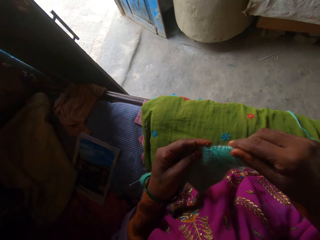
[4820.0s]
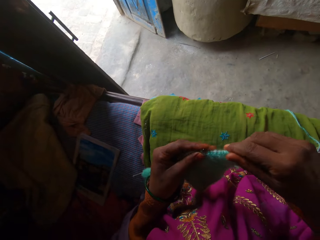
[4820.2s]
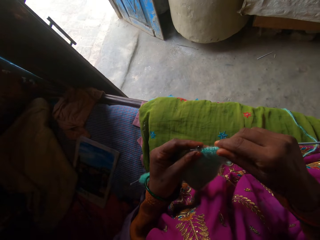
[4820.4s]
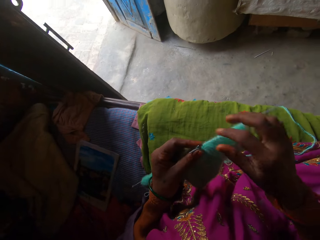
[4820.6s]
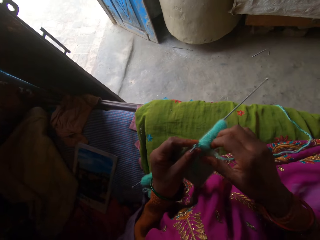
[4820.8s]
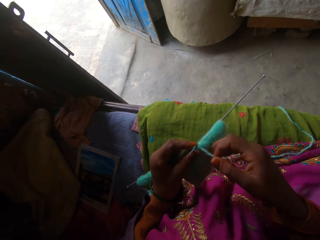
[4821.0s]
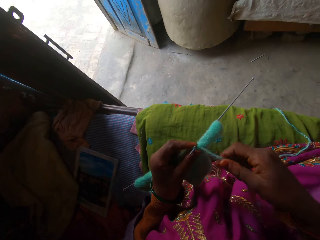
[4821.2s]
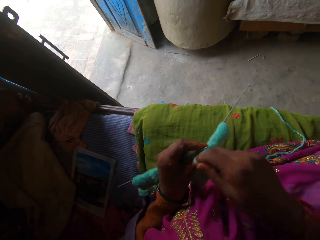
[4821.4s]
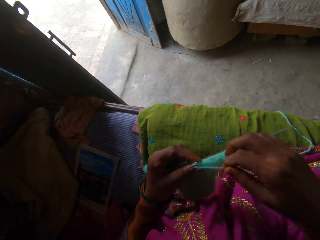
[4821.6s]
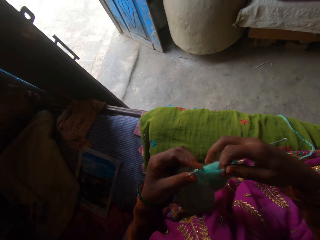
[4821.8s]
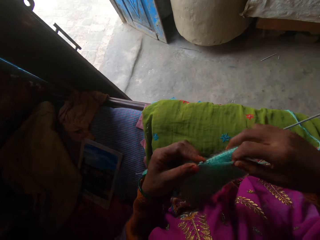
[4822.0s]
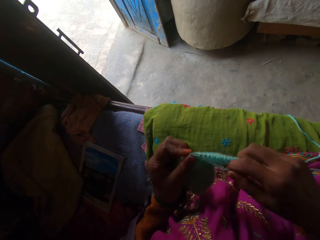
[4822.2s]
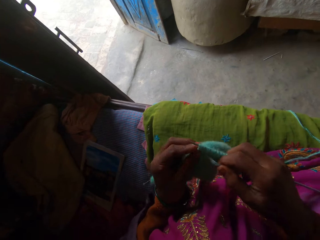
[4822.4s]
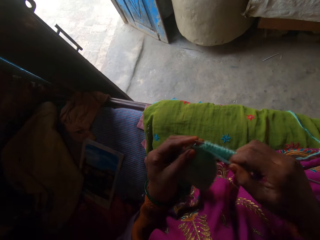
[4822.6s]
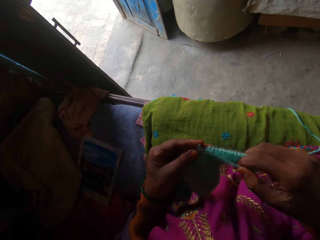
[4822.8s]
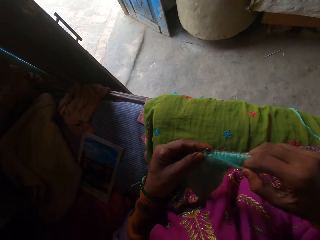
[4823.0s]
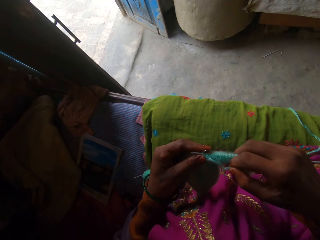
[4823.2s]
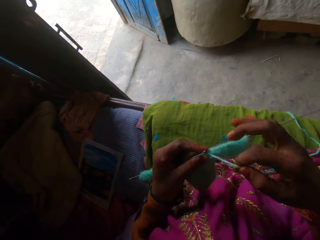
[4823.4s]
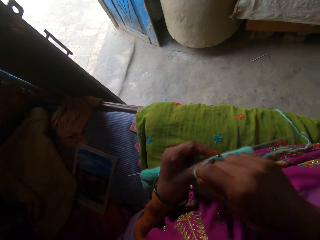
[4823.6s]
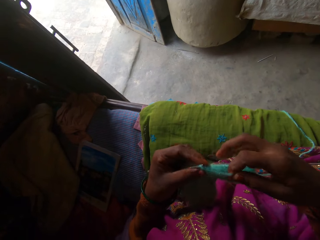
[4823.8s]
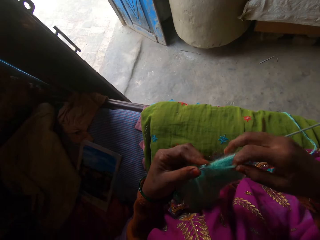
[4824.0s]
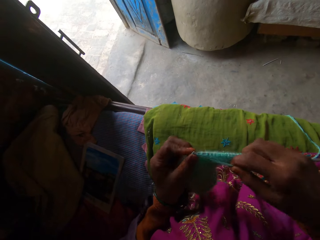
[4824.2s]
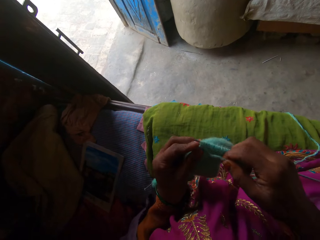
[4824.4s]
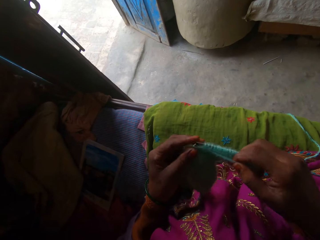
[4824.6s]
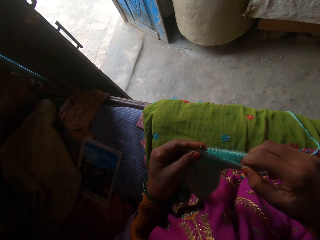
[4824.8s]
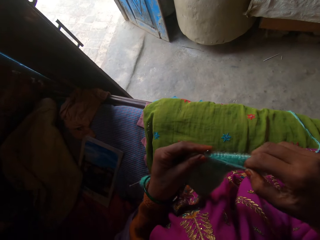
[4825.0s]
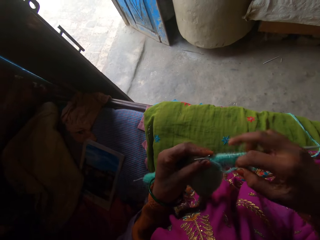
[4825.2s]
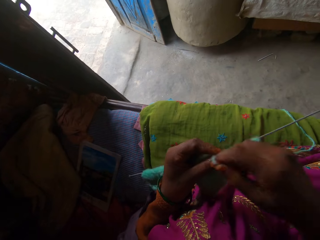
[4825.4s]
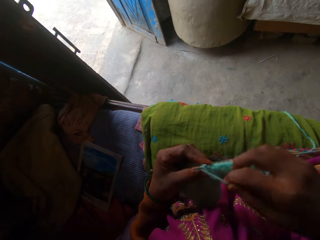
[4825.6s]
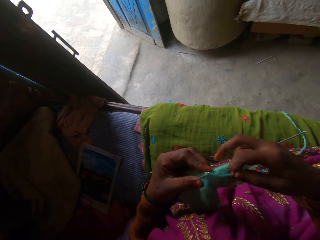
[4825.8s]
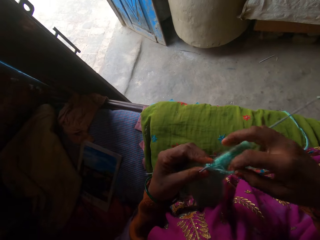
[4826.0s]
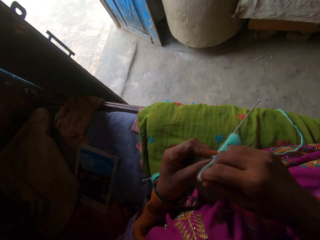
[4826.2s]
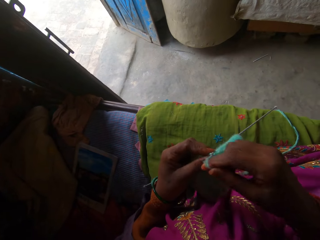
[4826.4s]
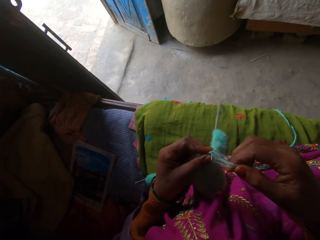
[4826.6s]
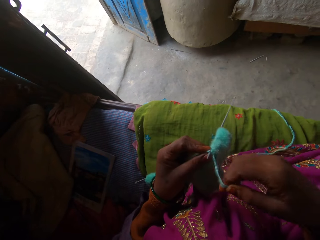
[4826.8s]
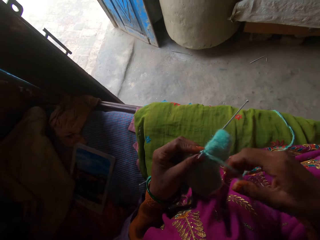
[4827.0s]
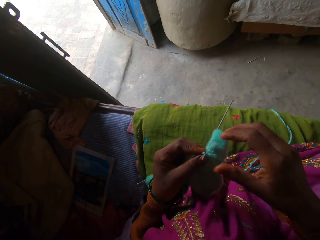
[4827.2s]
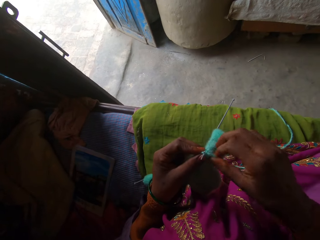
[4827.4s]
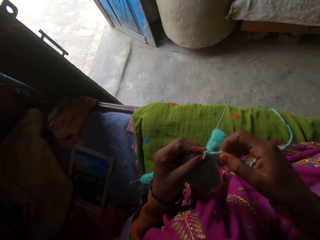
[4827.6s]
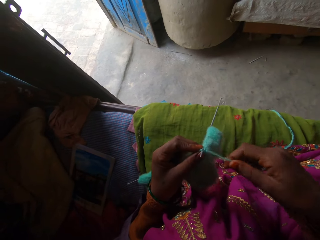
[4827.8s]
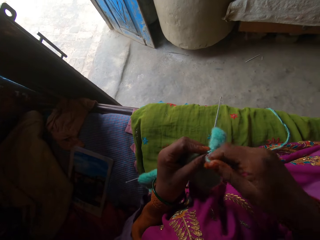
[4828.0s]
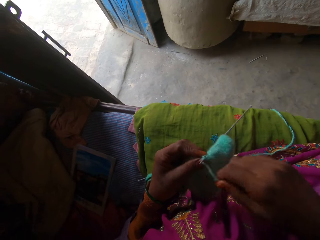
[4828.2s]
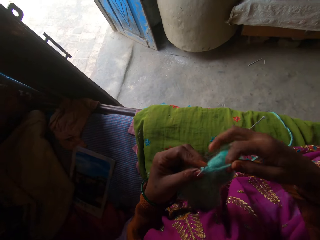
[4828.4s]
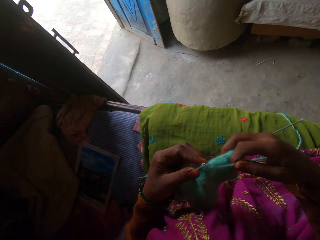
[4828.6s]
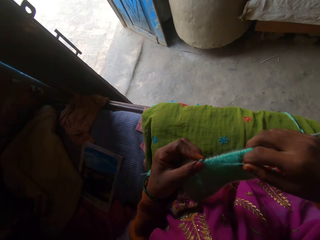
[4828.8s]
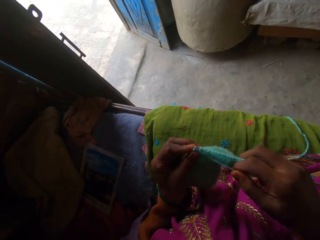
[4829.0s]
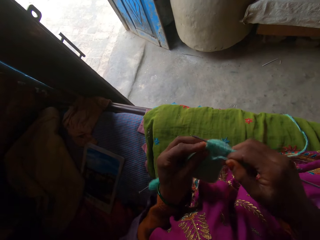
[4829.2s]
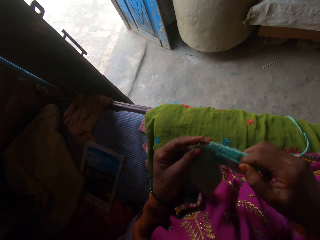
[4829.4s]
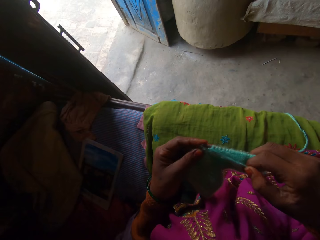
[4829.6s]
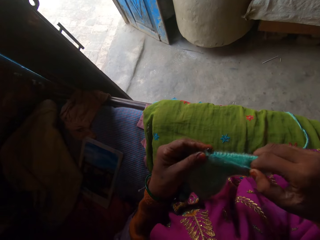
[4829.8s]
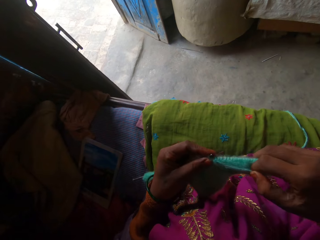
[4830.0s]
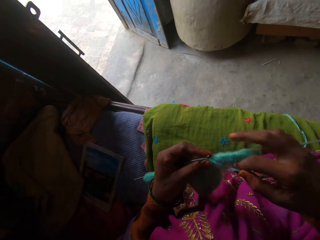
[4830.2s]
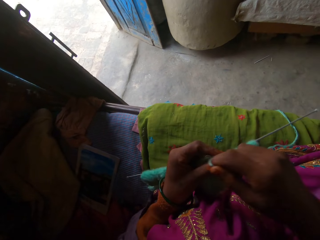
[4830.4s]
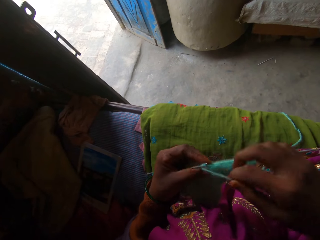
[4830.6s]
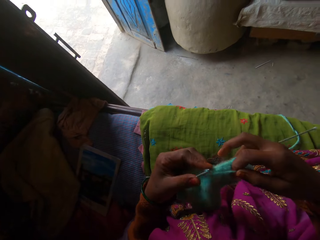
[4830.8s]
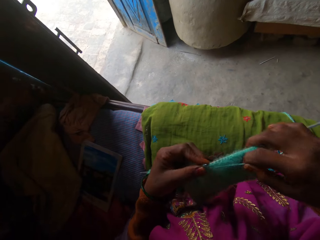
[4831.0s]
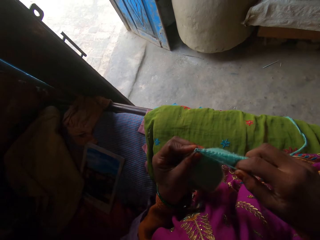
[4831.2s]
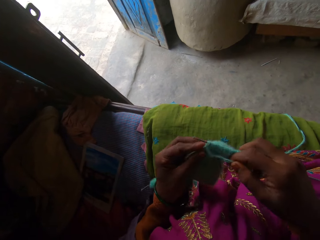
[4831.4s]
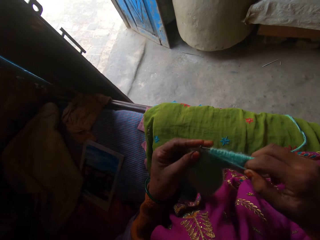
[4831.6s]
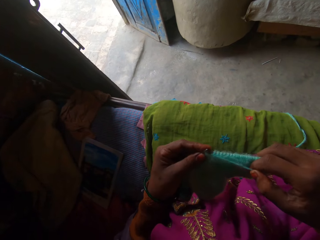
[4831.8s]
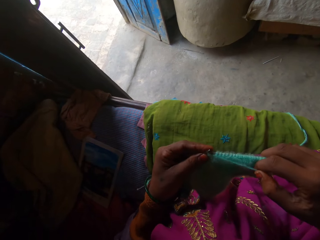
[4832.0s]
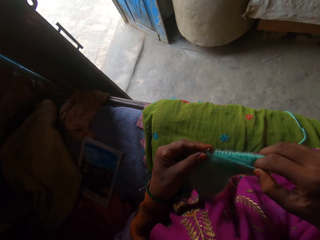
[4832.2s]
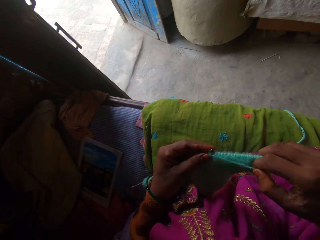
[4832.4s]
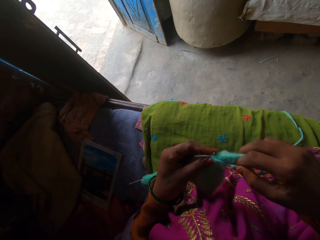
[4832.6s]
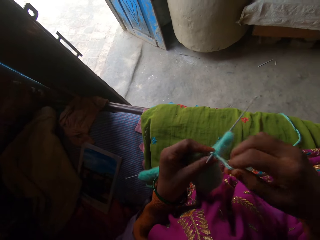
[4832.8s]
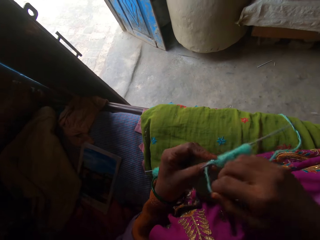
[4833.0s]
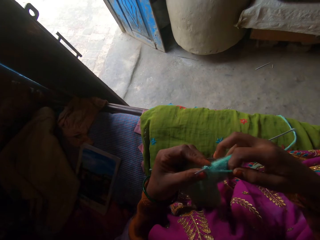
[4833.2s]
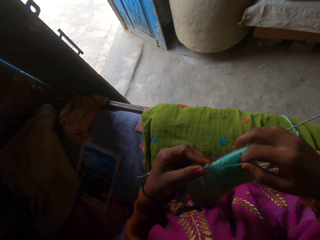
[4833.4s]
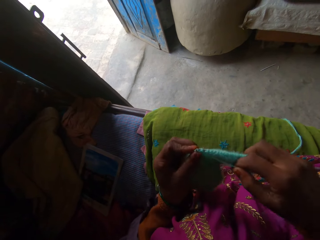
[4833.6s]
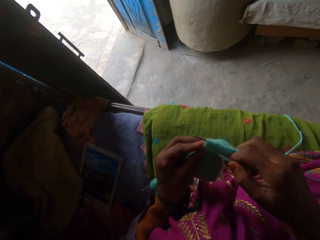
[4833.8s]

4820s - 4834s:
The camera wearer holds the crocheting needle with her hands. She moves the crochet. She crochets with the wool and the crocheting needles in her hands. She moves the thread. She moves the fabric. She weaves the fabric.

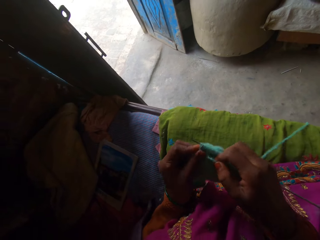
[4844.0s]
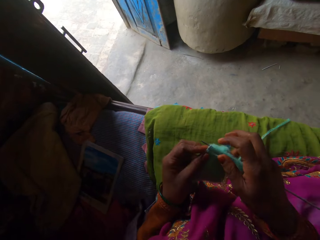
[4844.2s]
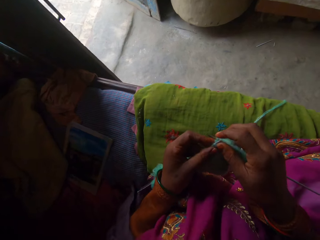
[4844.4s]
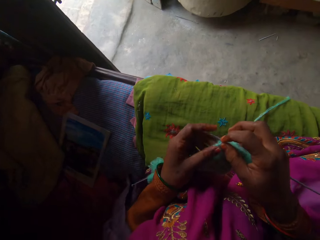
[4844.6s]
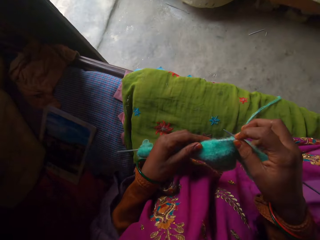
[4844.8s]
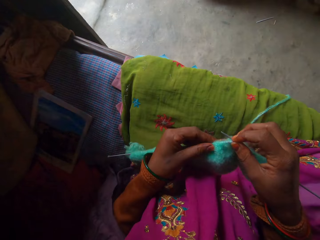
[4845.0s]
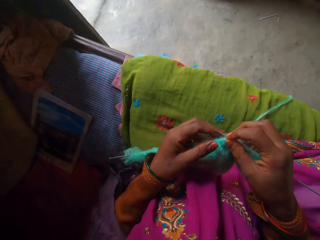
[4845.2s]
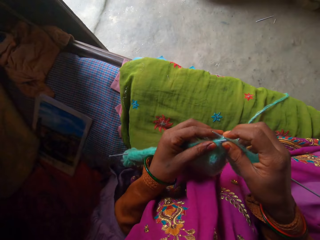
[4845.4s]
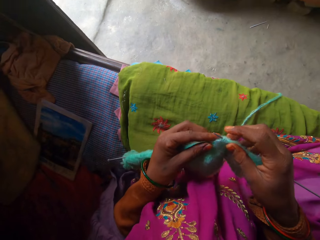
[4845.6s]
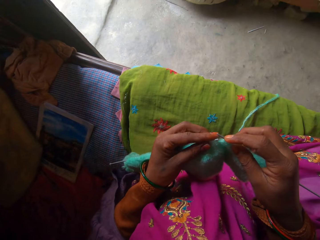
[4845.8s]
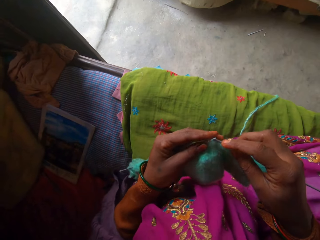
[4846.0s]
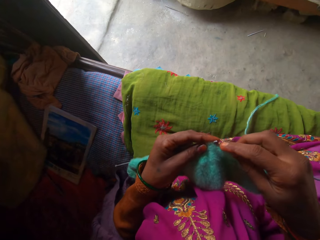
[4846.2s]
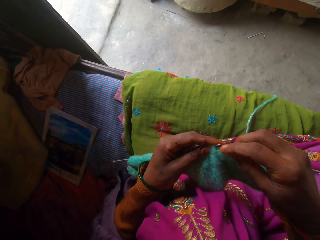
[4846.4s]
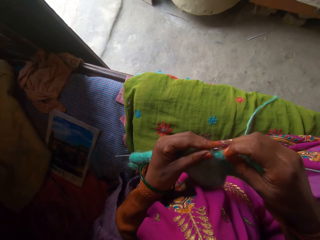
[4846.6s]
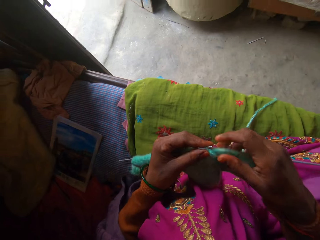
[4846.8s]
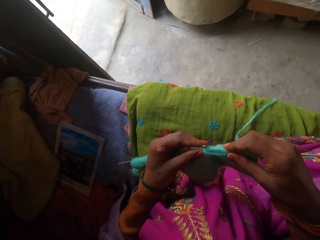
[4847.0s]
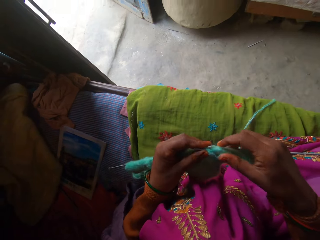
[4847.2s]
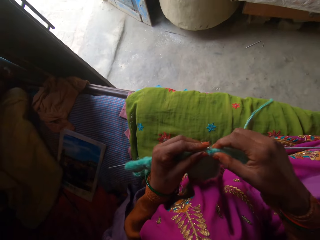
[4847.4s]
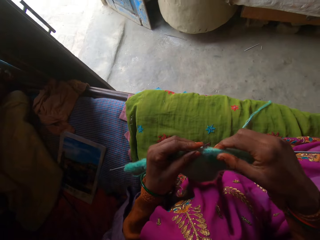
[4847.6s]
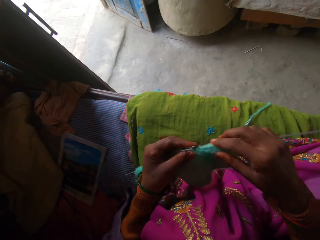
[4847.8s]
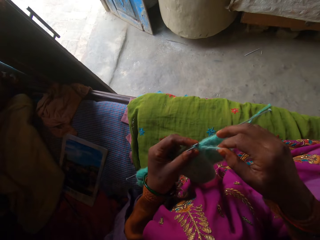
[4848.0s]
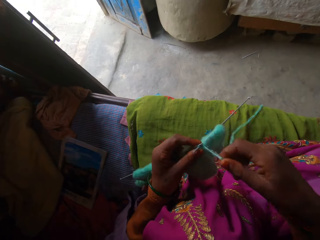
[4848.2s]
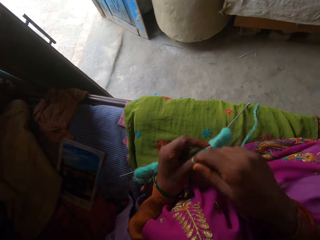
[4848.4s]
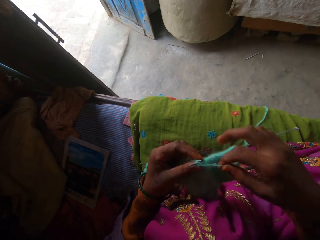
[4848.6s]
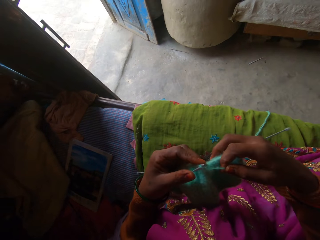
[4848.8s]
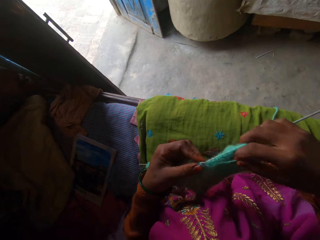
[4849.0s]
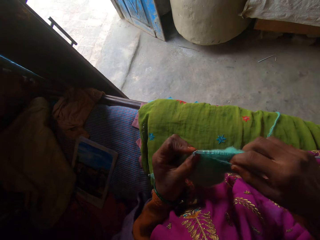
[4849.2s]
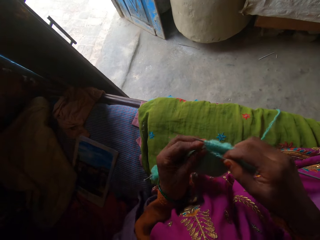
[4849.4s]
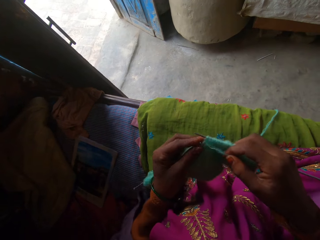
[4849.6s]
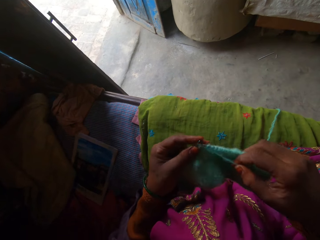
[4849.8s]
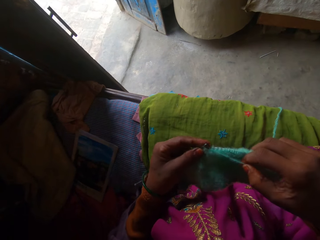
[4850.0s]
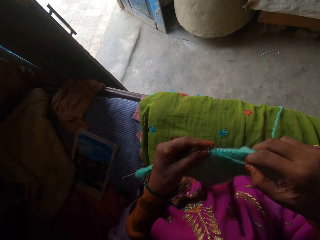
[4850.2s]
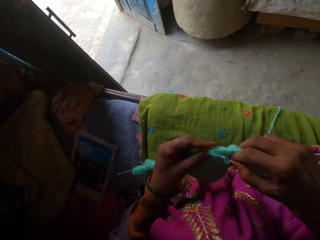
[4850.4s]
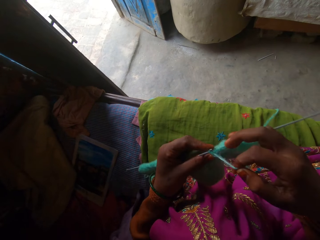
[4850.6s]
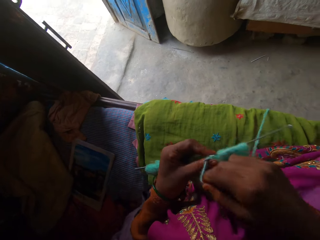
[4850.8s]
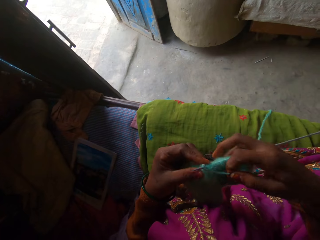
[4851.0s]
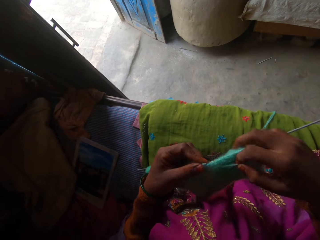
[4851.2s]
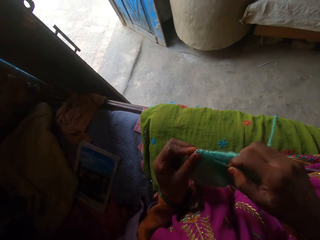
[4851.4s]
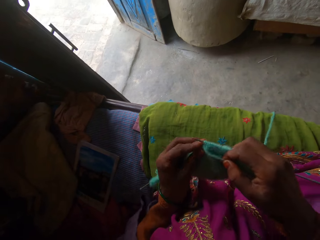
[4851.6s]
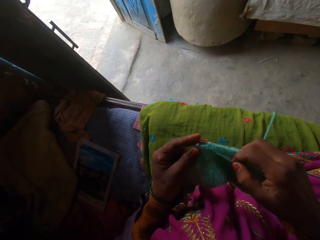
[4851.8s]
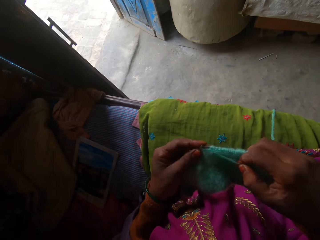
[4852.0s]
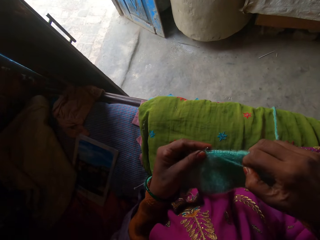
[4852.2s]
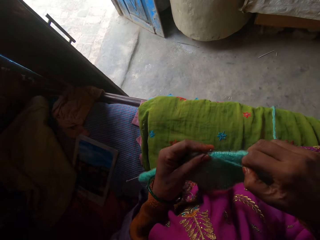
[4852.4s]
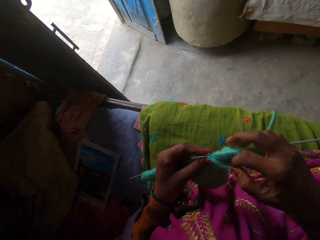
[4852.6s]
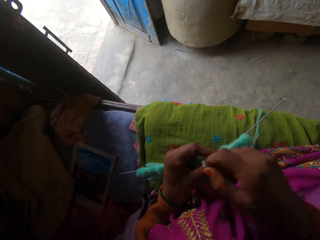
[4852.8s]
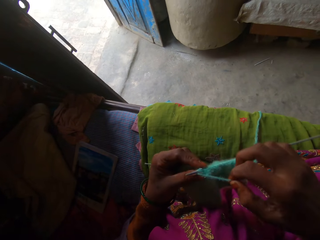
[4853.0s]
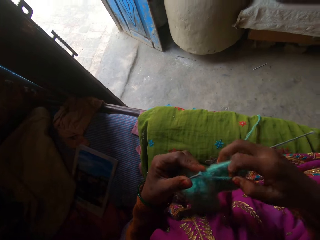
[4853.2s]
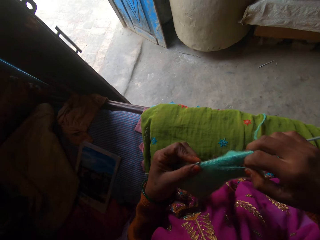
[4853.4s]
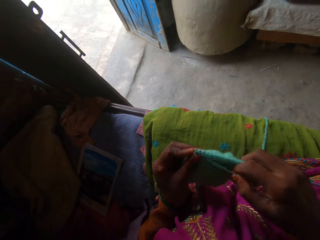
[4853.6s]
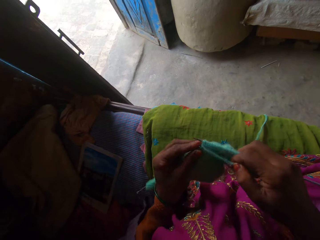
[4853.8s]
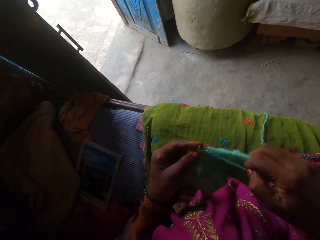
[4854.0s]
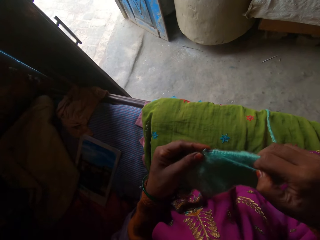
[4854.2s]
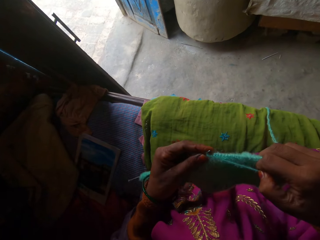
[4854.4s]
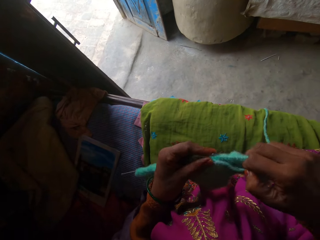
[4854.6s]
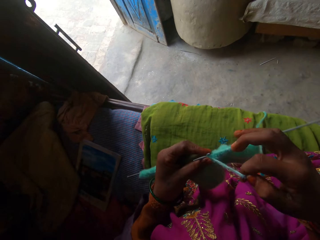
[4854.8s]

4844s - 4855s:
The camera wearer adjusts the crocheted cloth with her hands. She crochets with the wool and the crocheting needles in her hands.
